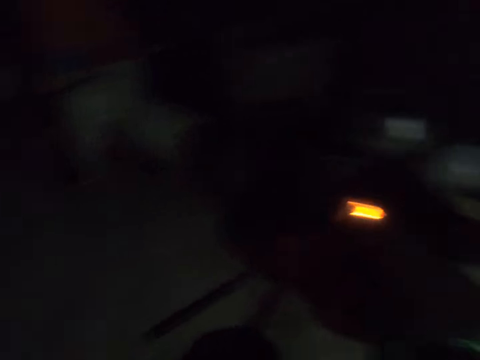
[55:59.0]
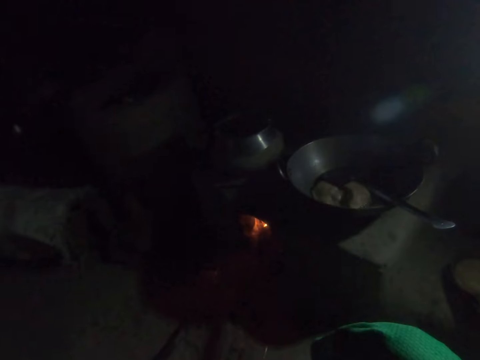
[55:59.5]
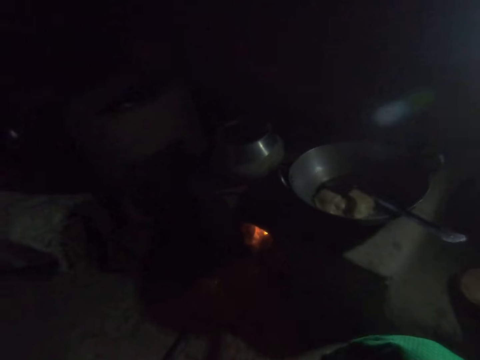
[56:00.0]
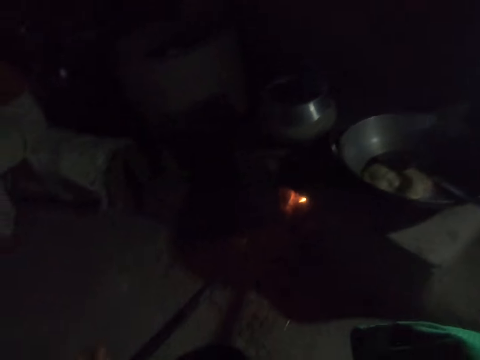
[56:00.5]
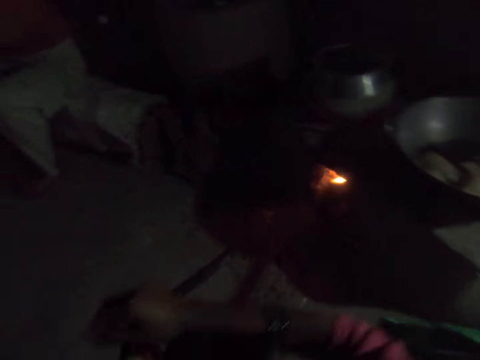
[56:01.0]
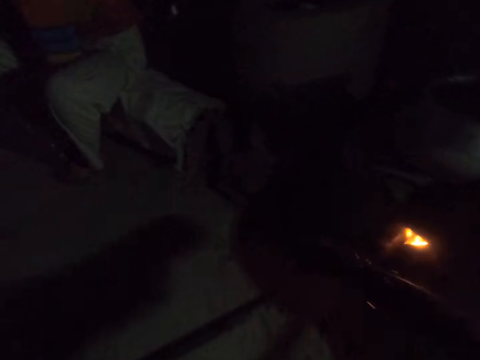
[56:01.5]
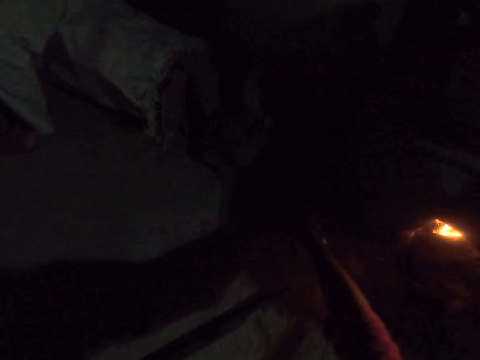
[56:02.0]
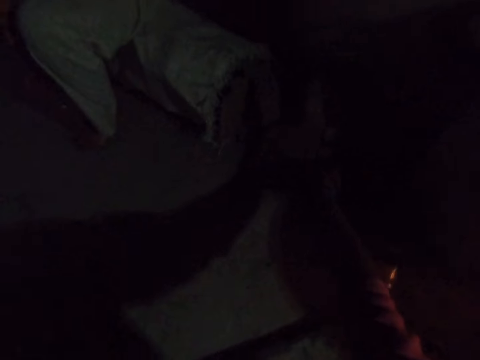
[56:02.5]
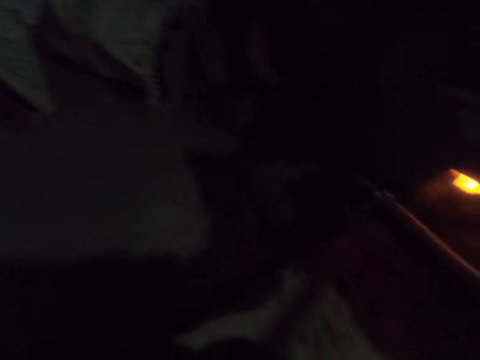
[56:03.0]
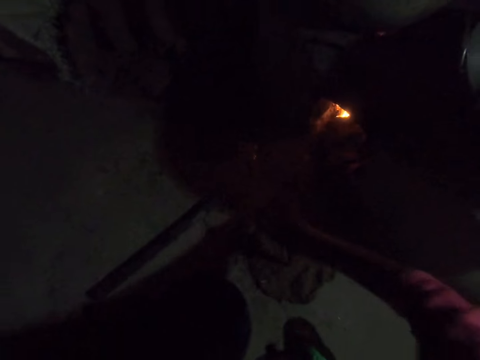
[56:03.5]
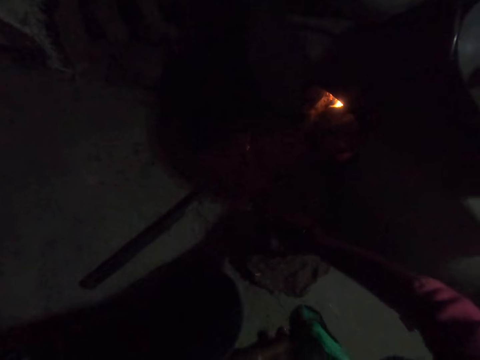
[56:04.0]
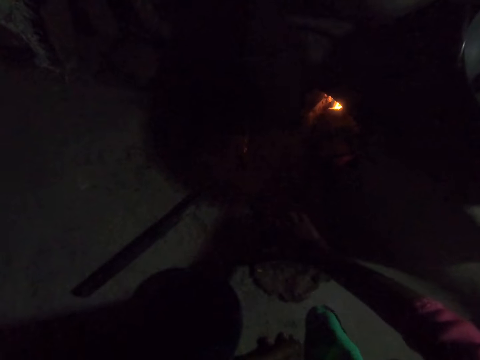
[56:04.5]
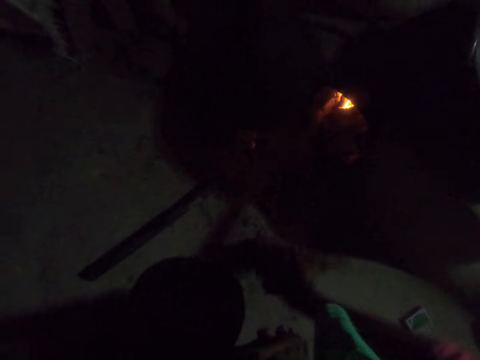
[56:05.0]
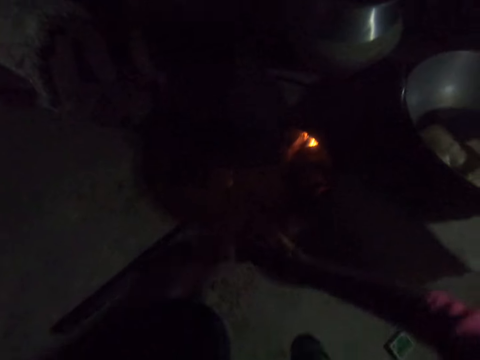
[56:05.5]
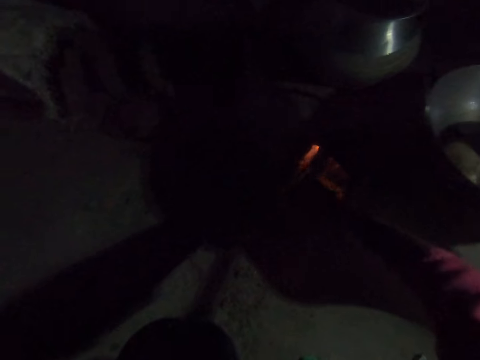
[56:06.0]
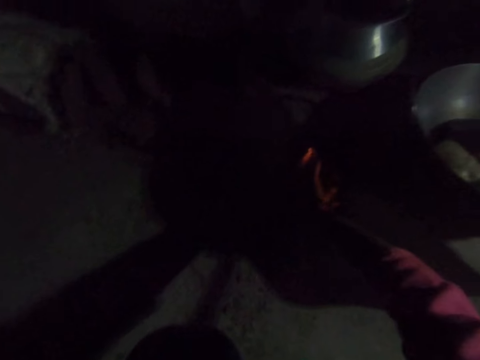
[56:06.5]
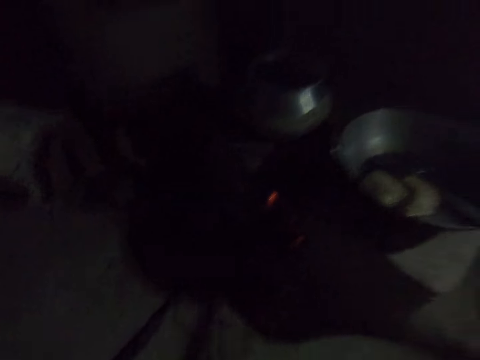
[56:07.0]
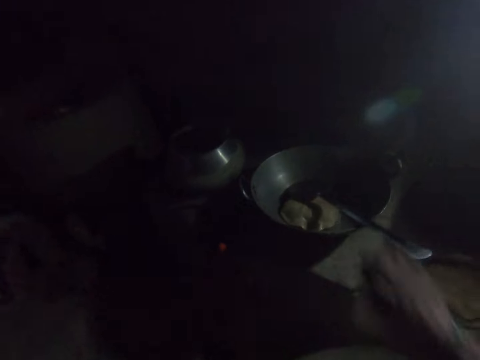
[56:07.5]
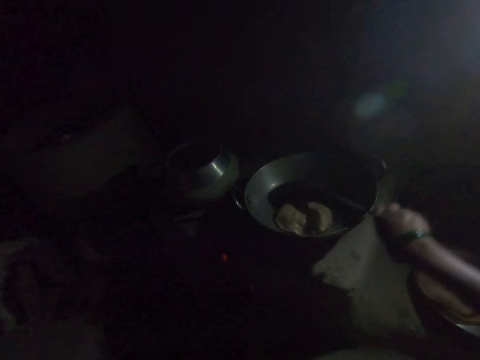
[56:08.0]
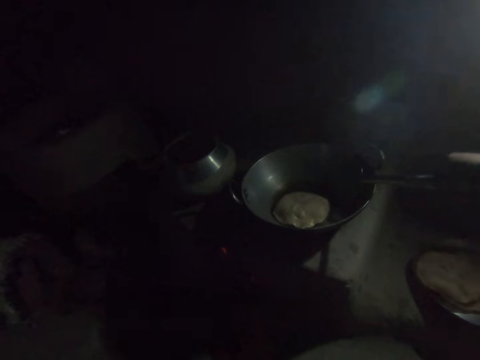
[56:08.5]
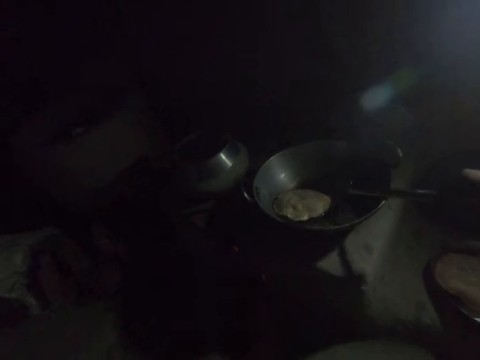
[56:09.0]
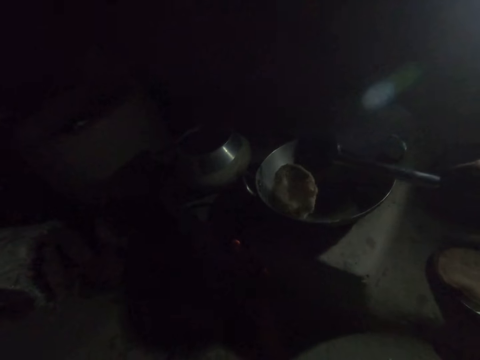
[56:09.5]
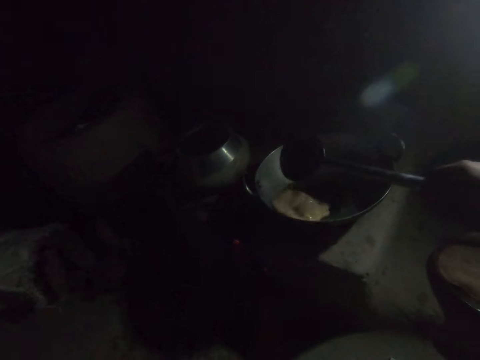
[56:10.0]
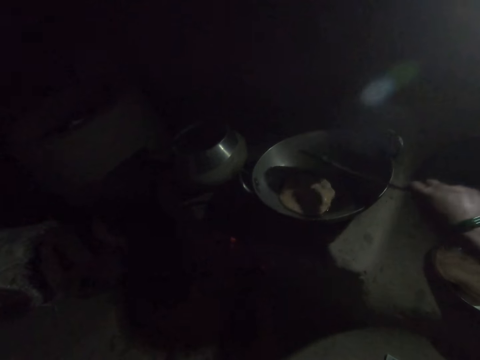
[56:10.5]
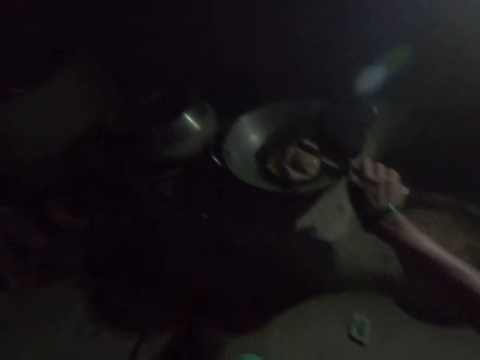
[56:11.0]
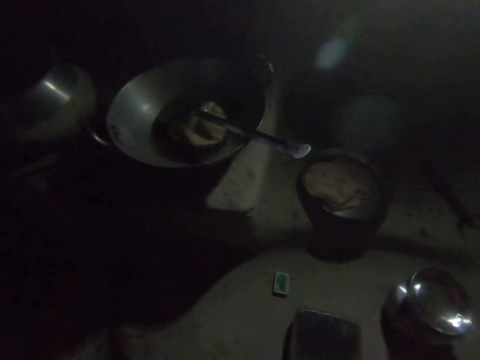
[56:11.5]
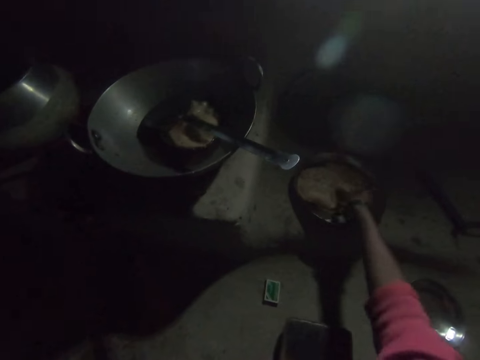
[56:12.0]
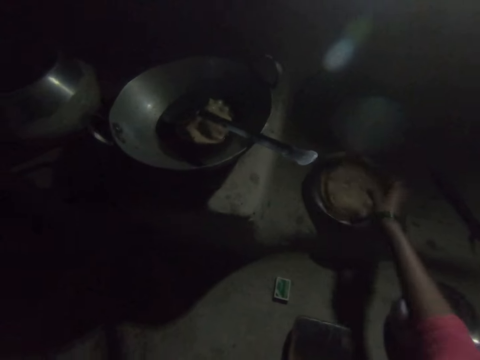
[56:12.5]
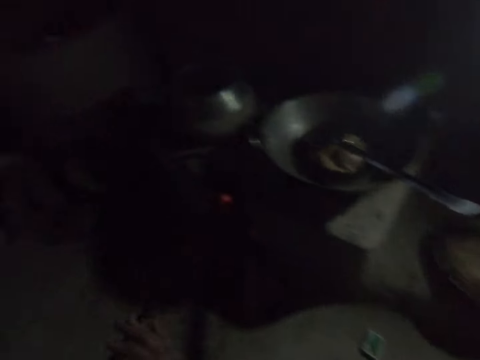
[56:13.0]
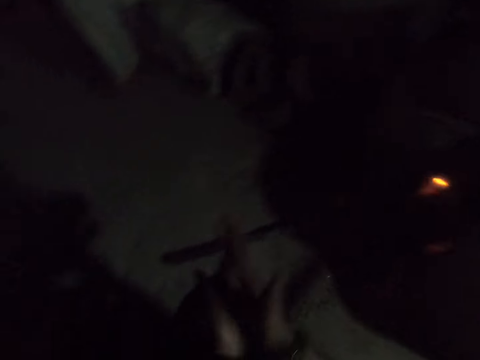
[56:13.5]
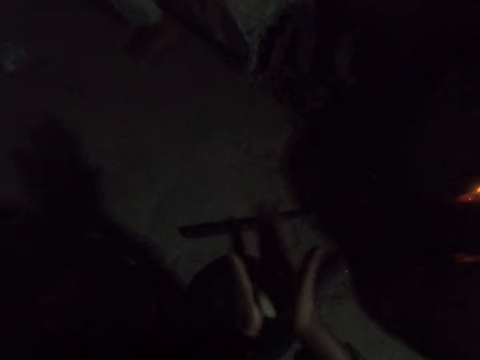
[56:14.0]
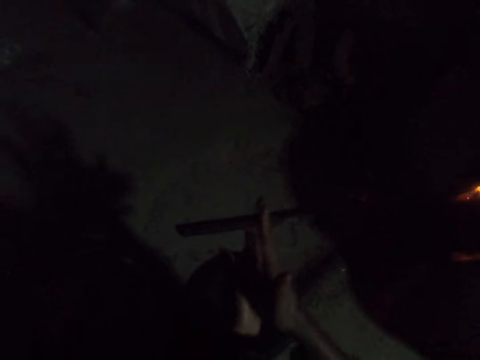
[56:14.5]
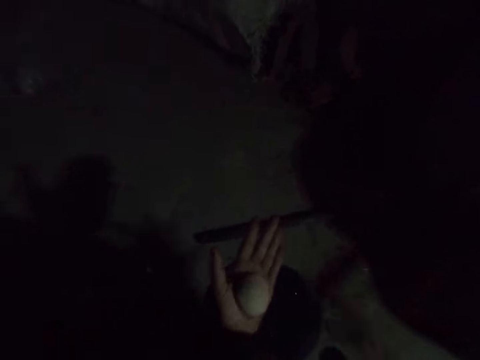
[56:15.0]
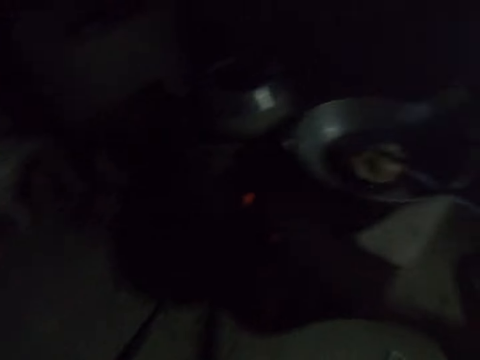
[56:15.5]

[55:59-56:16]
The camera wearer looks around. She holds a firewood. She touches the fire. She stretches her hand. She picks up a firewood. She drops the wood on the floor. She holds the wood. She breaks the wood. She adds firewood on the fire. She pushes firewood in the cooking stone. She holds a draining spoon. She picks up a spoon. She slants the African donut. She turns the African donut. She leaves the draining spoon in the frying pan. She holds the African donut. She touches the mandazi. She rolls the dough with her hands.

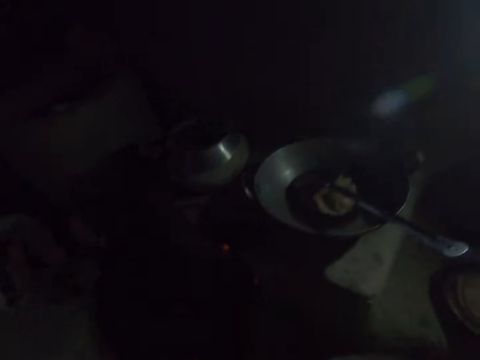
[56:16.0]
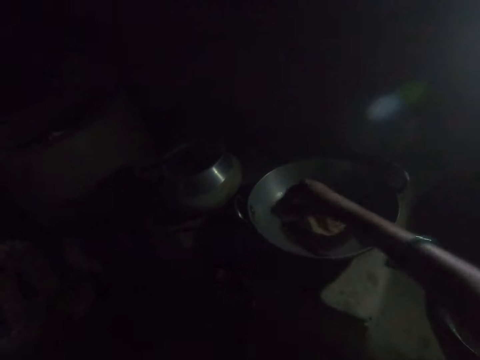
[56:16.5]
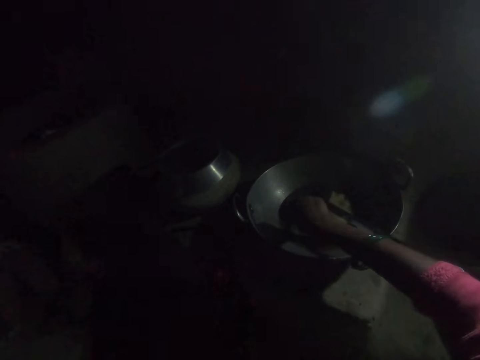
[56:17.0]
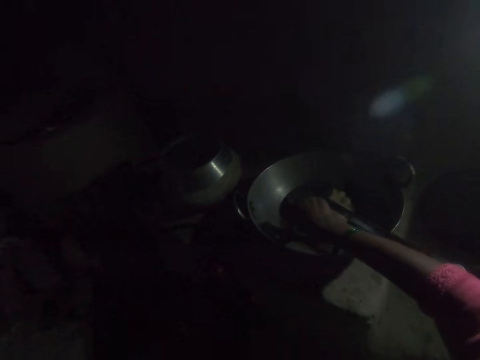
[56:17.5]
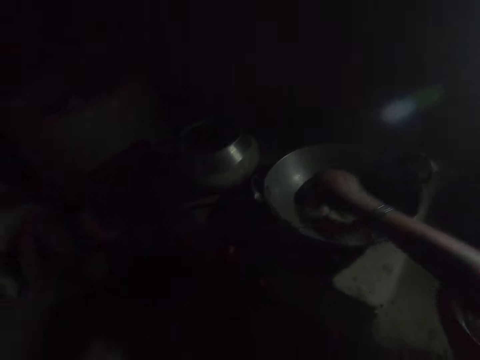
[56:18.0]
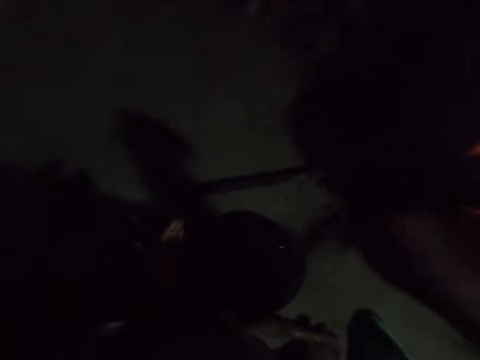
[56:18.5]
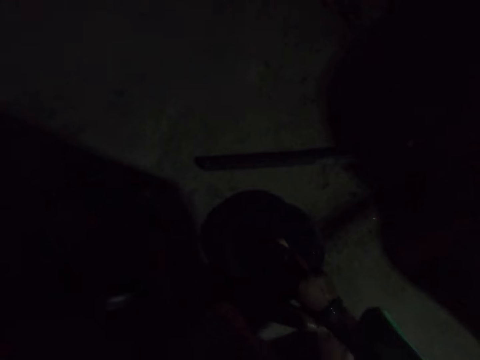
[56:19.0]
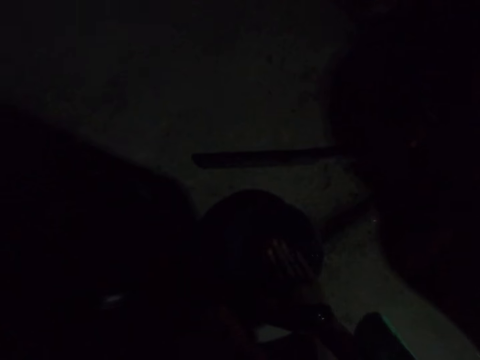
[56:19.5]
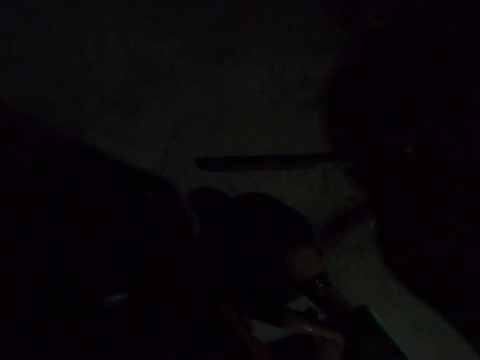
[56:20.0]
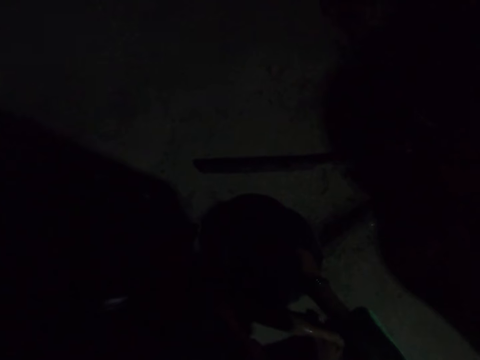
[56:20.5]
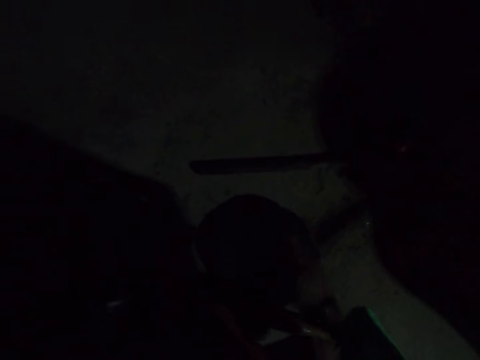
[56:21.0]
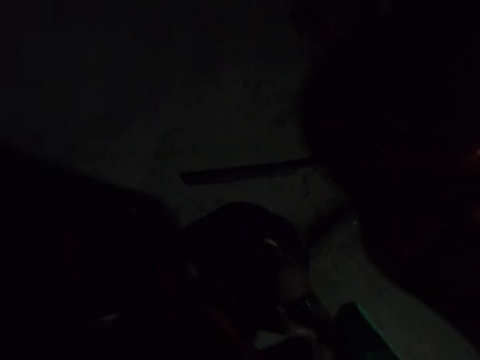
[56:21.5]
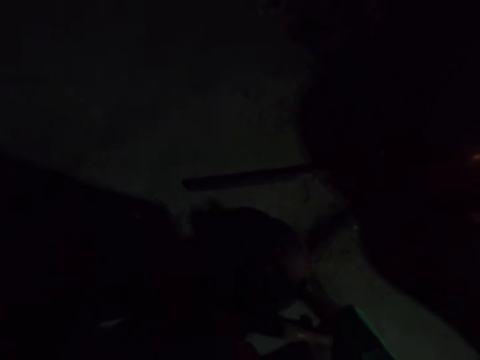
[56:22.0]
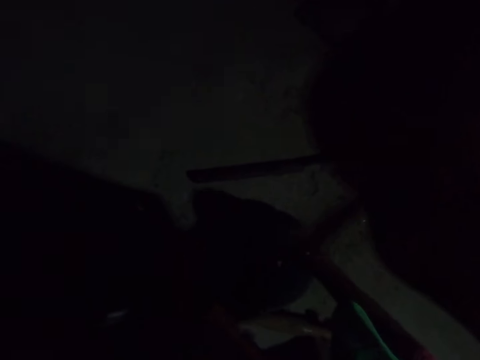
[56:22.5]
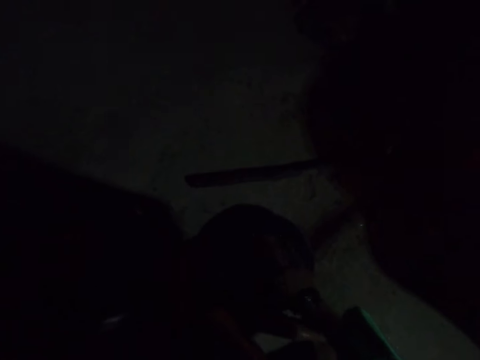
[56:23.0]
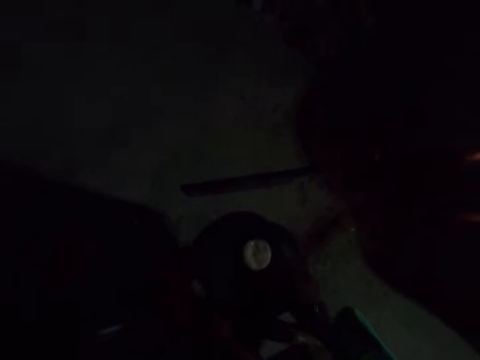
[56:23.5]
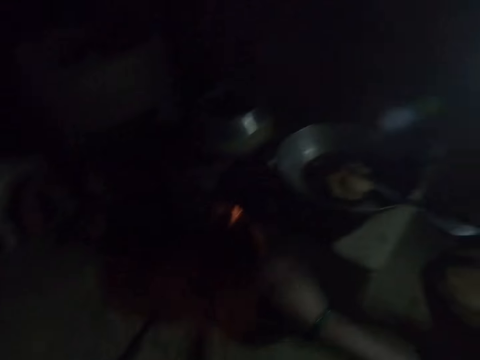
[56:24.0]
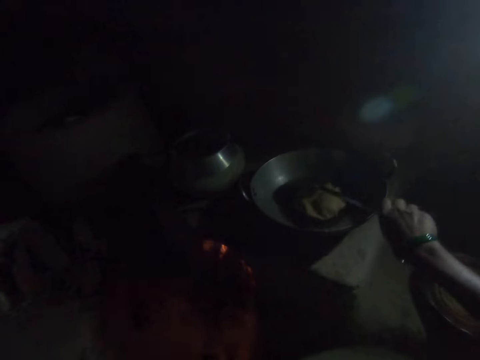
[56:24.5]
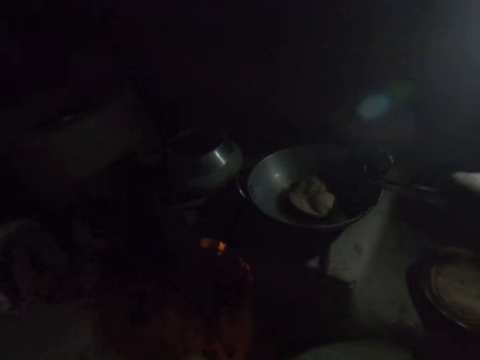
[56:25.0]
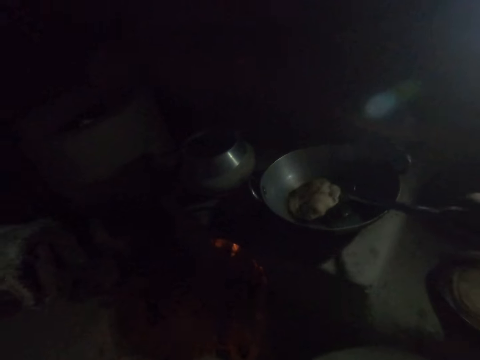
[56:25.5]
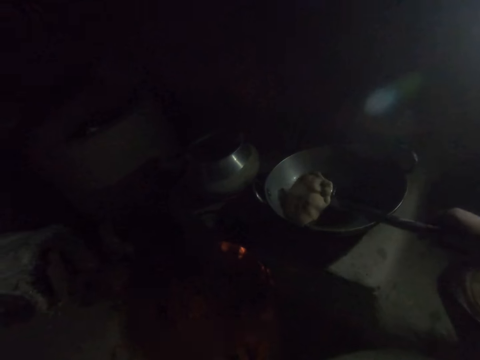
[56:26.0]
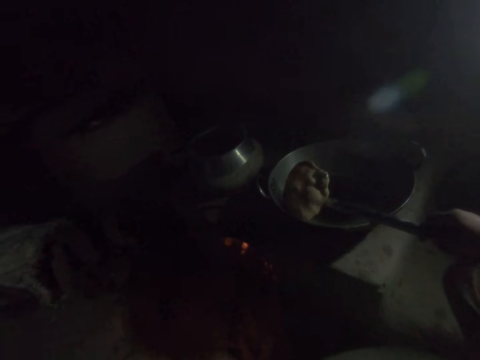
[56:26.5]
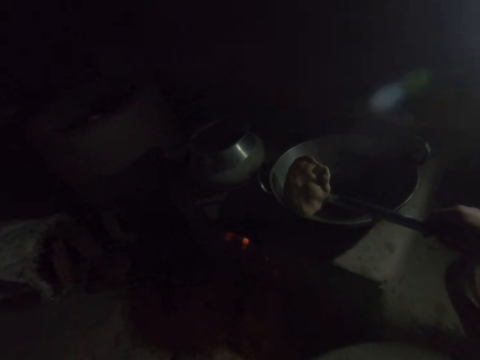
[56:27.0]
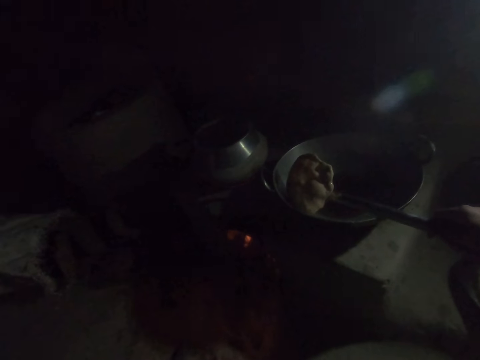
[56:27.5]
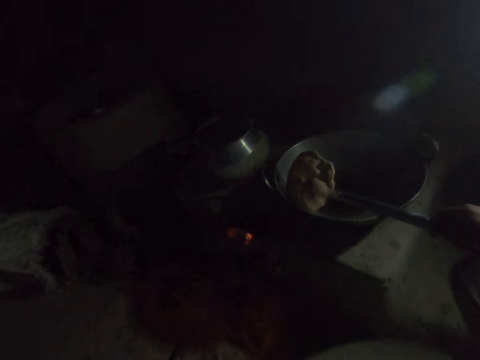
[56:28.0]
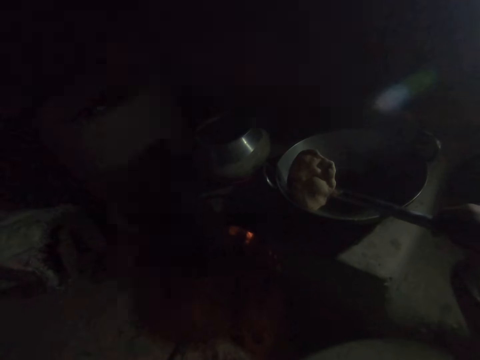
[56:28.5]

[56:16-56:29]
The camera wearer dips the dough in the cooking oil. She puts the dough on the chapati board. She squeezes the dough with her hand. She holds a draining spoon. She scoops the African donut to drain cooking oil. She slants the African donut. She holds the mandazi on the wall of the cooking basin.
